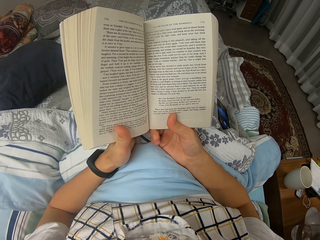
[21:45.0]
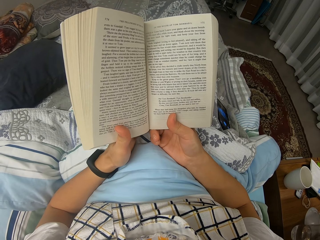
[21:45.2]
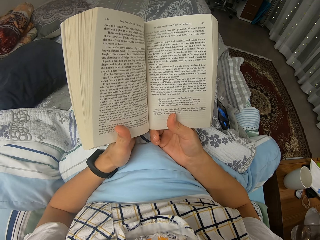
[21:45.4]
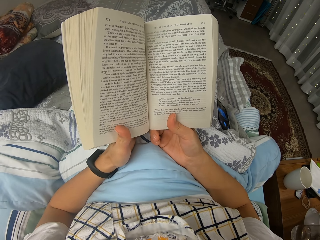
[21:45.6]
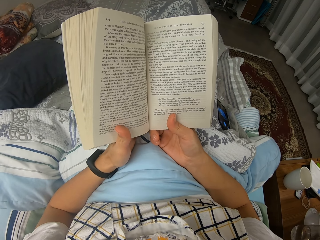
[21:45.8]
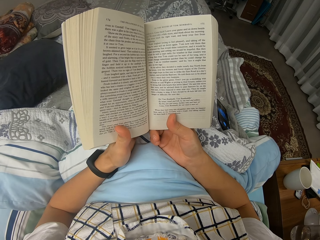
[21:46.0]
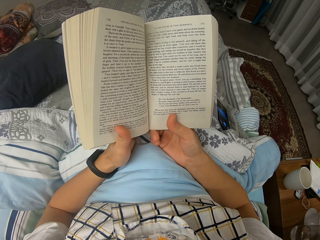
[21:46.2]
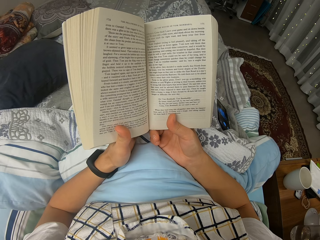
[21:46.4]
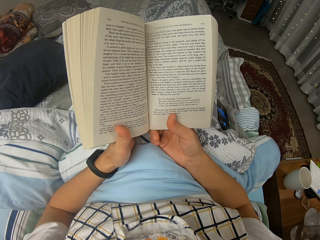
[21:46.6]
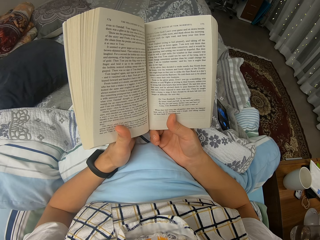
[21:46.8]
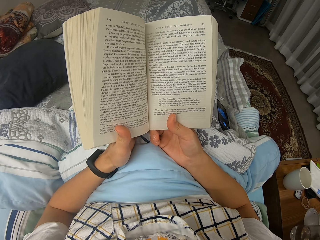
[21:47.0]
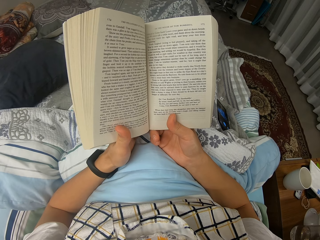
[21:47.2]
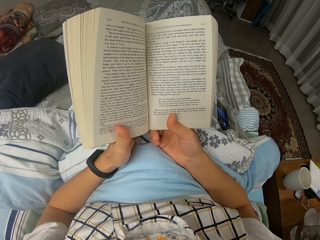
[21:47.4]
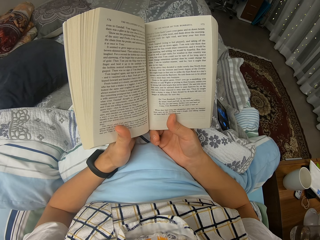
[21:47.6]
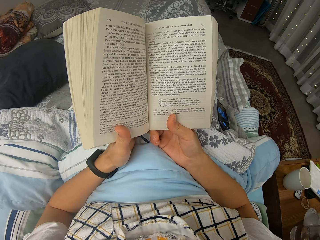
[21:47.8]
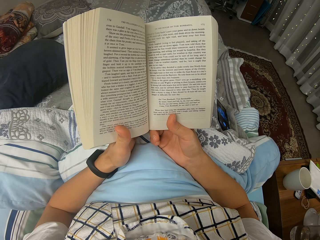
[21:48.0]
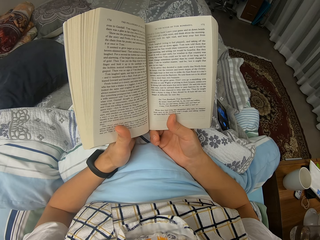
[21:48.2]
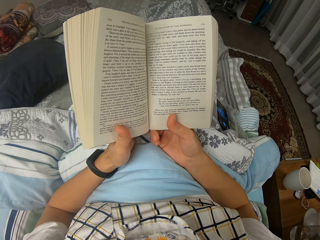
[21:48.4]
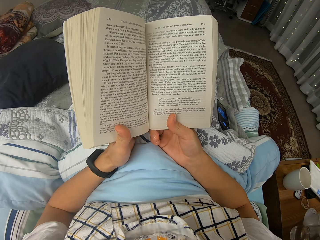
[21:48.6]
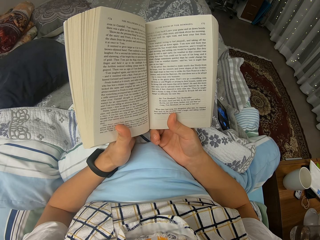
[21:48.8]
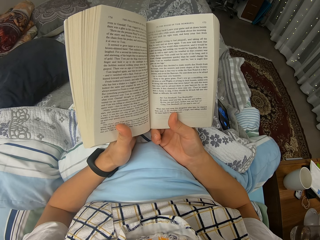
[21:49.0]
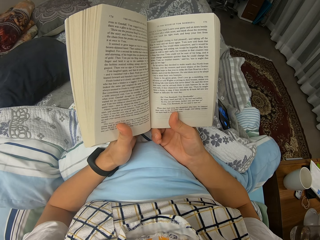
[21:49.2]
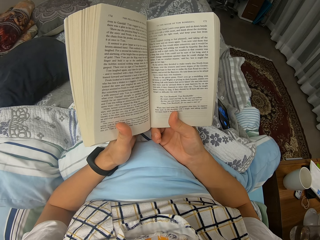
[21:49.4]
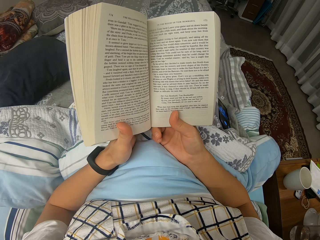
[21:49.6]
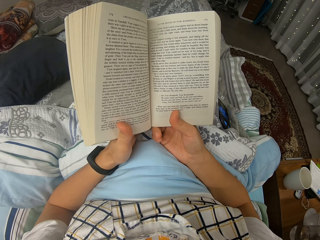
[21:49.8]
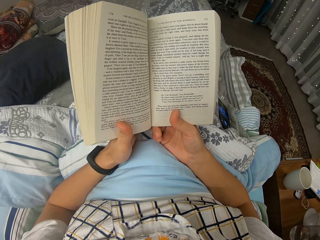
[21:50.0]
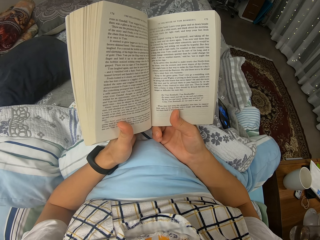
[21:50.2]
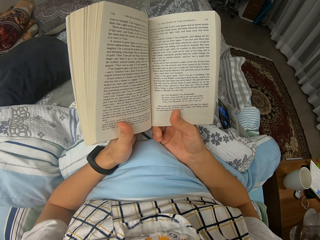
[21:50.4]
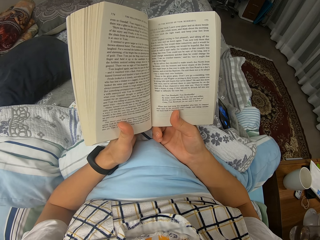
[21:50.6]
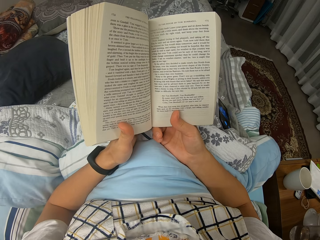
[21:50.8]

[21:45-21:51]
The camera wearer reads through the novel.

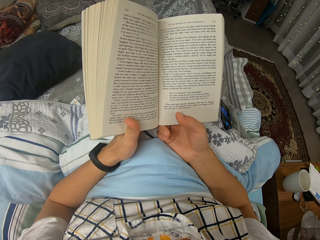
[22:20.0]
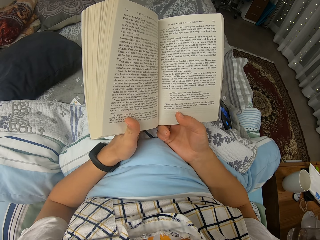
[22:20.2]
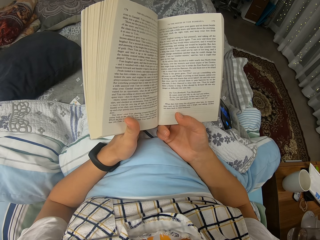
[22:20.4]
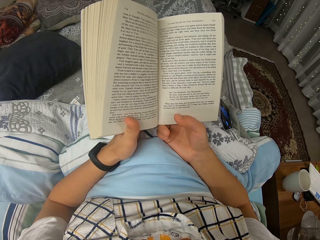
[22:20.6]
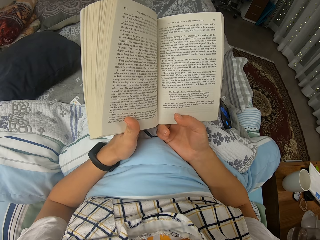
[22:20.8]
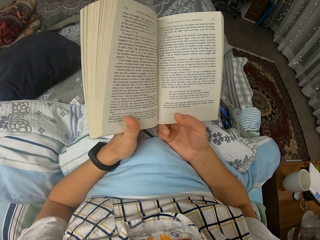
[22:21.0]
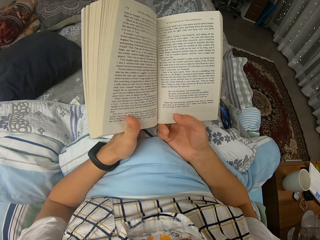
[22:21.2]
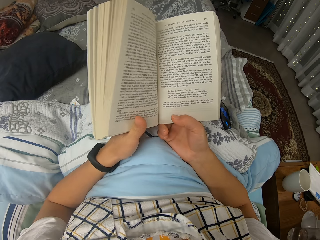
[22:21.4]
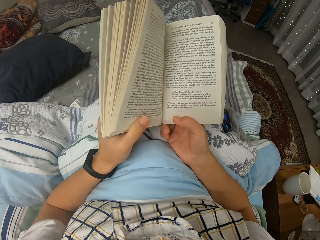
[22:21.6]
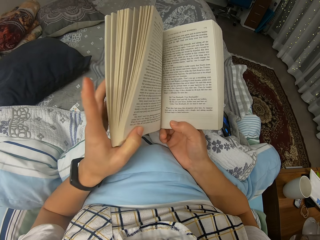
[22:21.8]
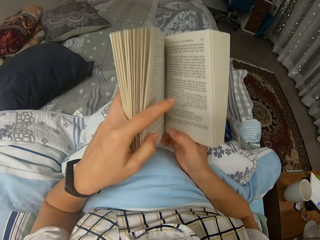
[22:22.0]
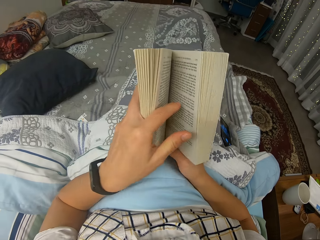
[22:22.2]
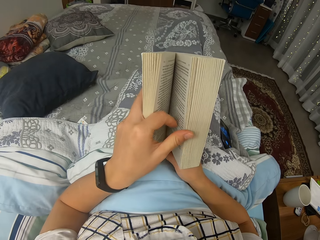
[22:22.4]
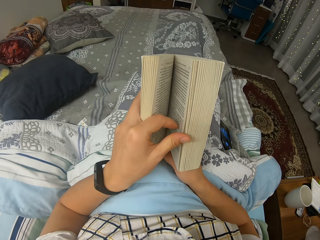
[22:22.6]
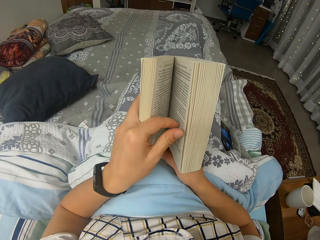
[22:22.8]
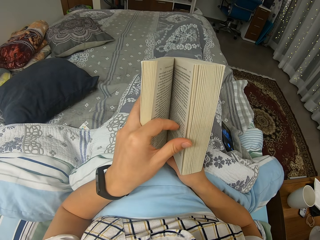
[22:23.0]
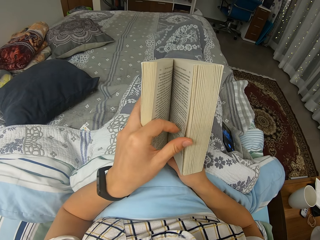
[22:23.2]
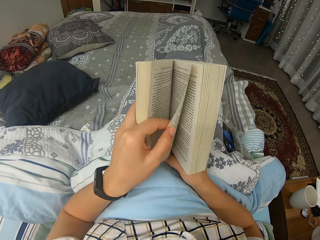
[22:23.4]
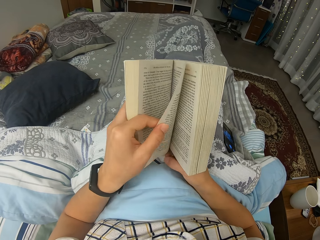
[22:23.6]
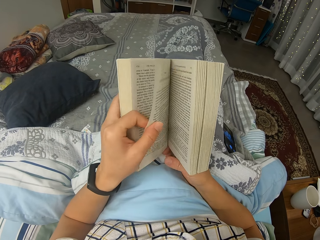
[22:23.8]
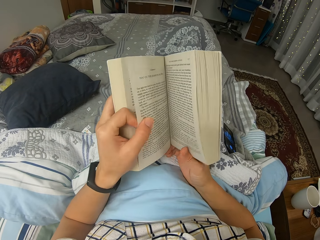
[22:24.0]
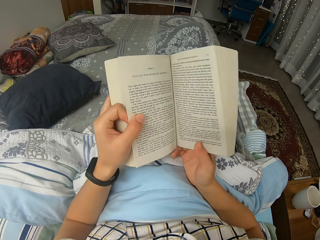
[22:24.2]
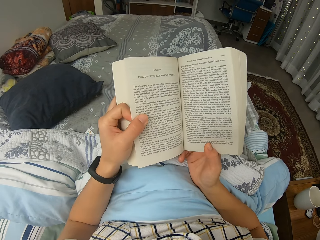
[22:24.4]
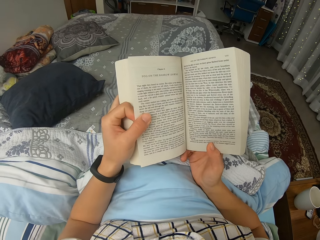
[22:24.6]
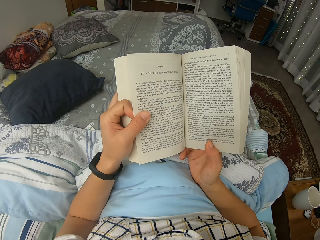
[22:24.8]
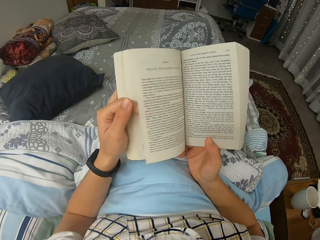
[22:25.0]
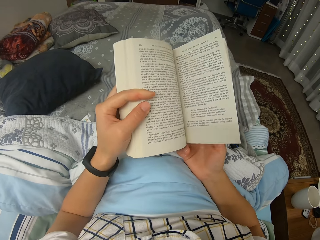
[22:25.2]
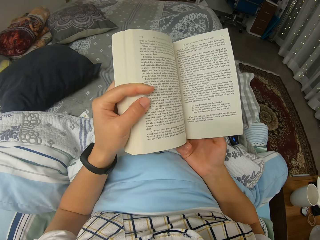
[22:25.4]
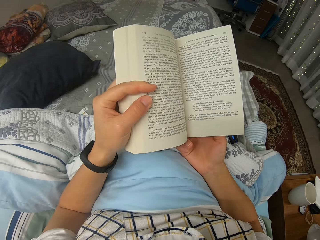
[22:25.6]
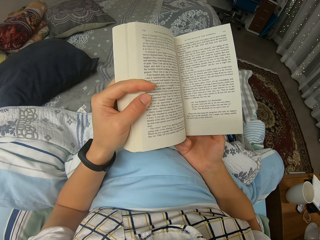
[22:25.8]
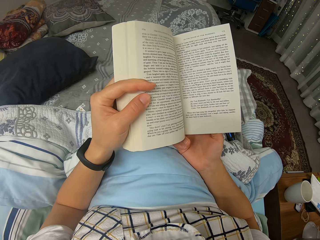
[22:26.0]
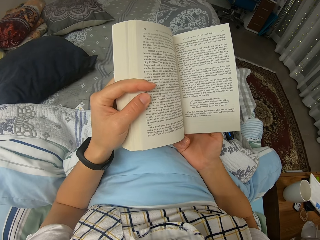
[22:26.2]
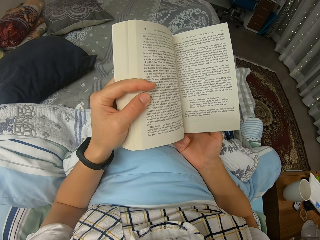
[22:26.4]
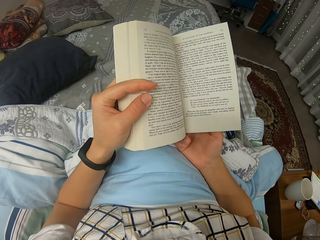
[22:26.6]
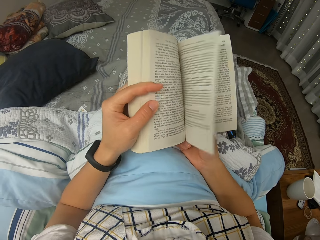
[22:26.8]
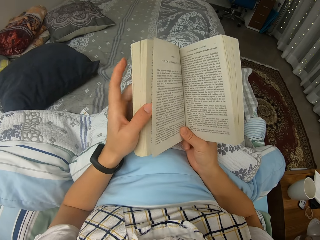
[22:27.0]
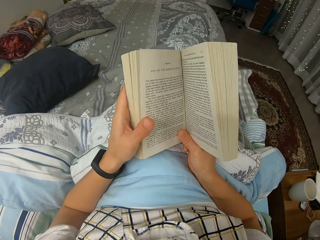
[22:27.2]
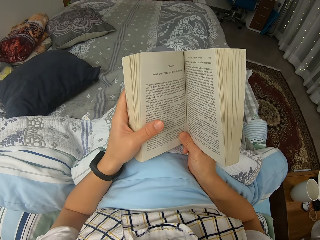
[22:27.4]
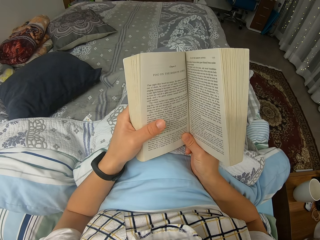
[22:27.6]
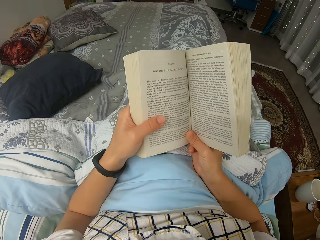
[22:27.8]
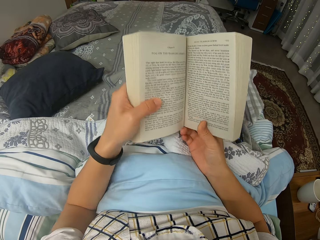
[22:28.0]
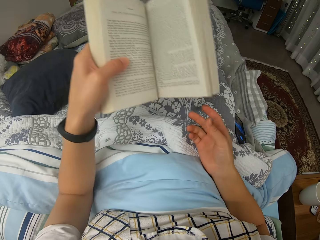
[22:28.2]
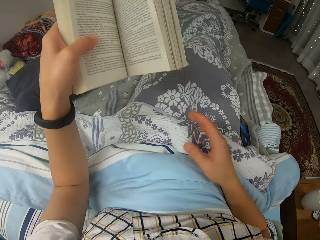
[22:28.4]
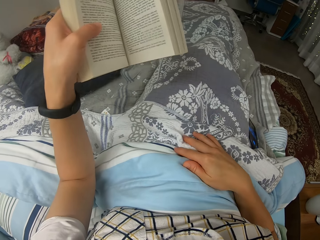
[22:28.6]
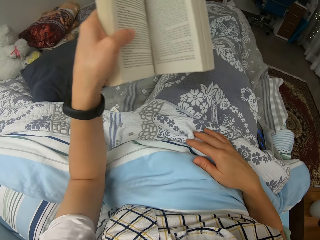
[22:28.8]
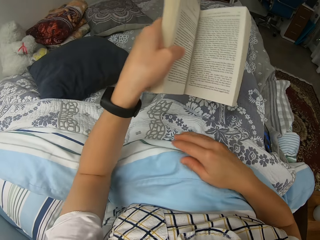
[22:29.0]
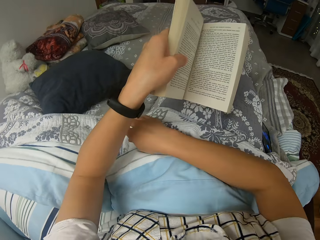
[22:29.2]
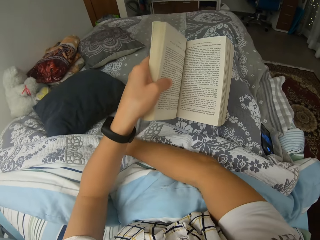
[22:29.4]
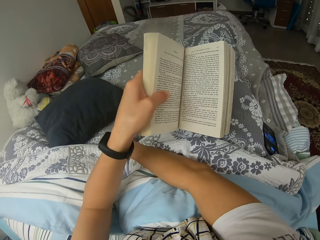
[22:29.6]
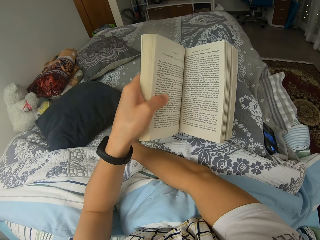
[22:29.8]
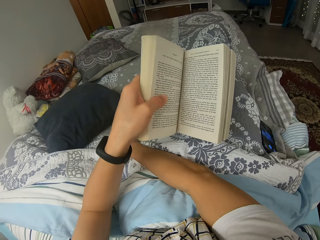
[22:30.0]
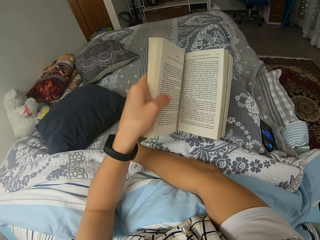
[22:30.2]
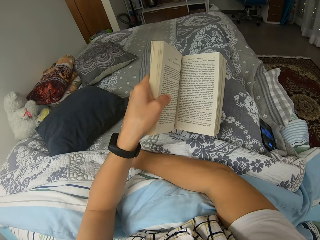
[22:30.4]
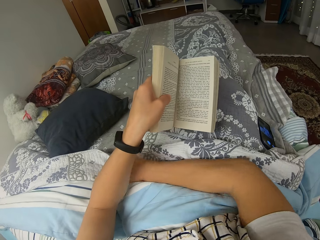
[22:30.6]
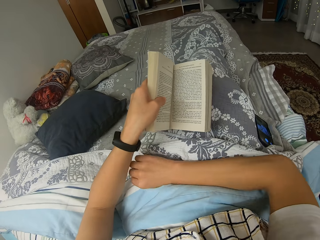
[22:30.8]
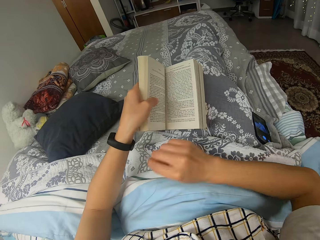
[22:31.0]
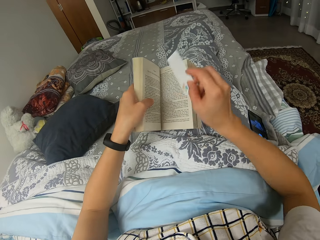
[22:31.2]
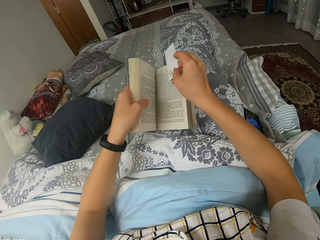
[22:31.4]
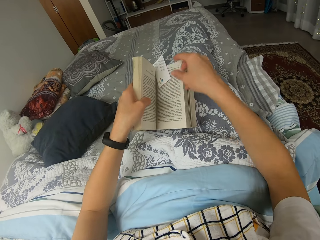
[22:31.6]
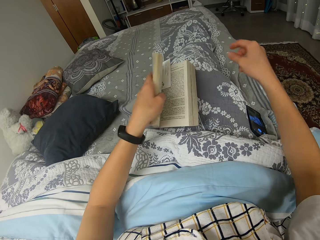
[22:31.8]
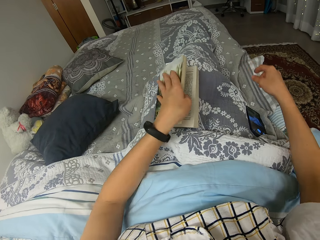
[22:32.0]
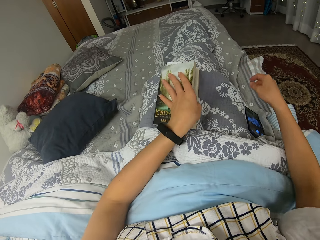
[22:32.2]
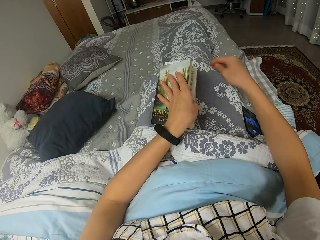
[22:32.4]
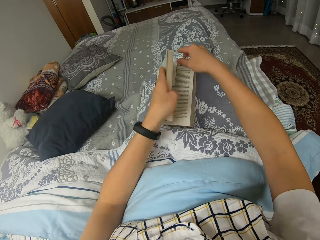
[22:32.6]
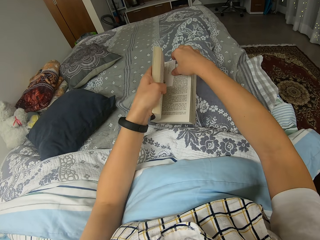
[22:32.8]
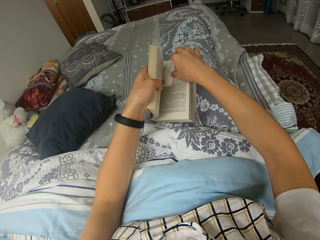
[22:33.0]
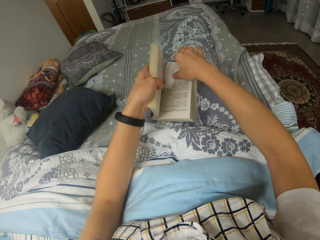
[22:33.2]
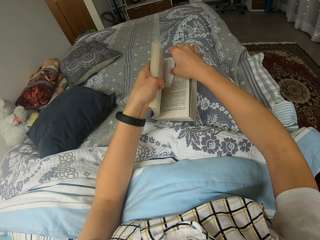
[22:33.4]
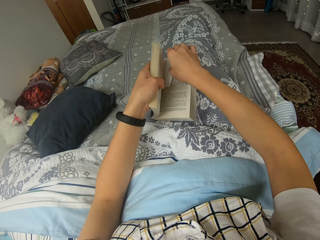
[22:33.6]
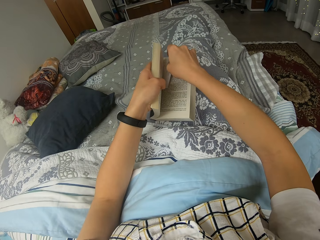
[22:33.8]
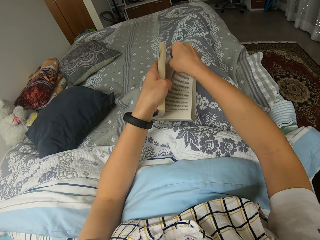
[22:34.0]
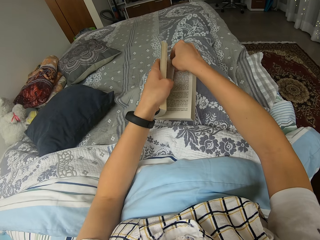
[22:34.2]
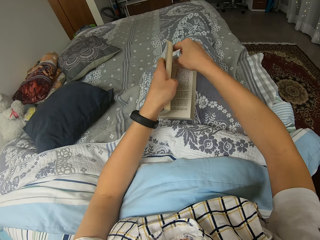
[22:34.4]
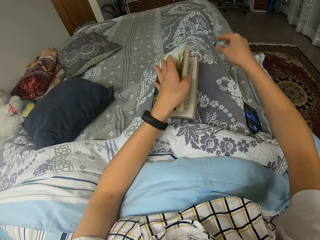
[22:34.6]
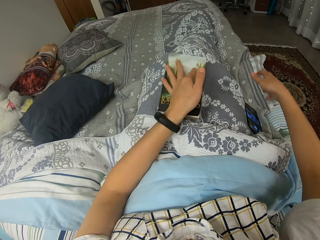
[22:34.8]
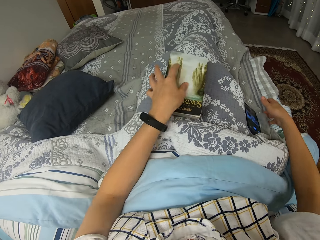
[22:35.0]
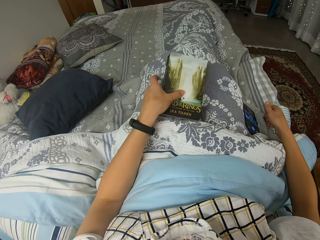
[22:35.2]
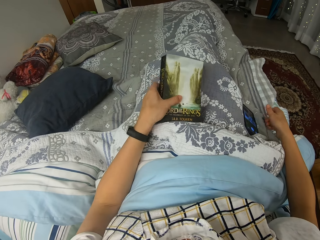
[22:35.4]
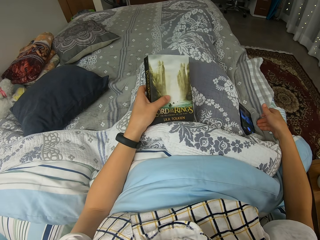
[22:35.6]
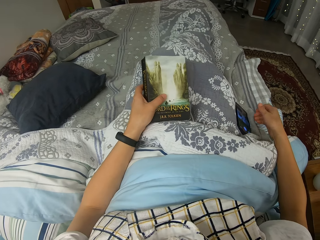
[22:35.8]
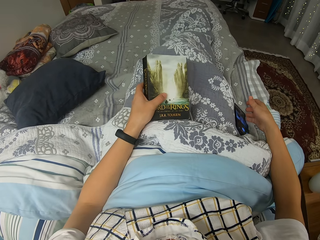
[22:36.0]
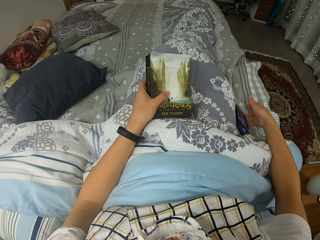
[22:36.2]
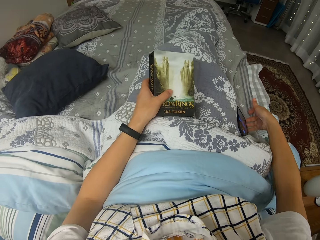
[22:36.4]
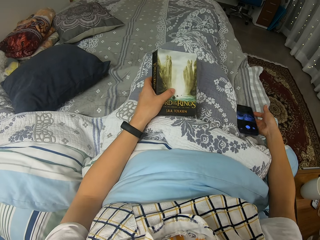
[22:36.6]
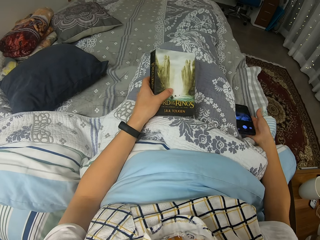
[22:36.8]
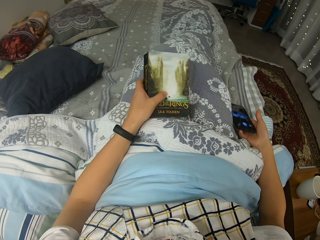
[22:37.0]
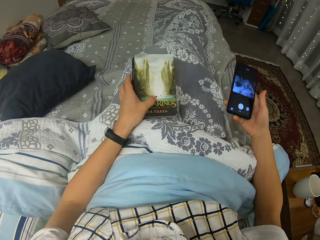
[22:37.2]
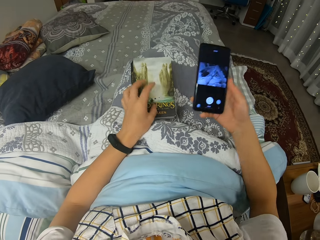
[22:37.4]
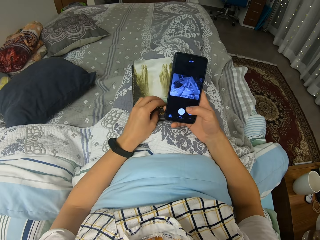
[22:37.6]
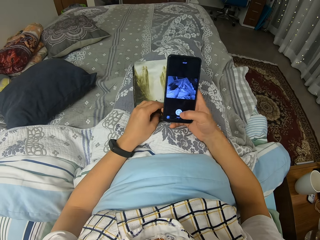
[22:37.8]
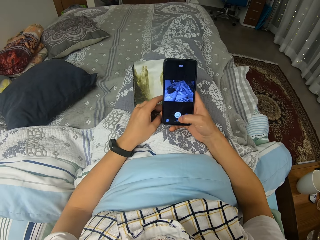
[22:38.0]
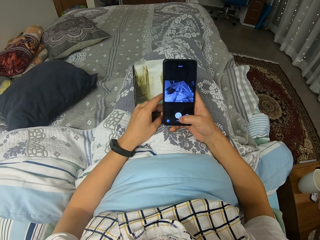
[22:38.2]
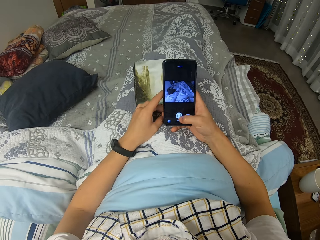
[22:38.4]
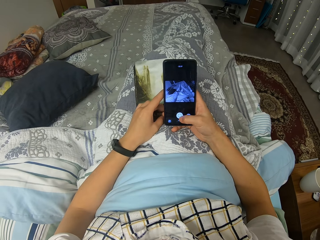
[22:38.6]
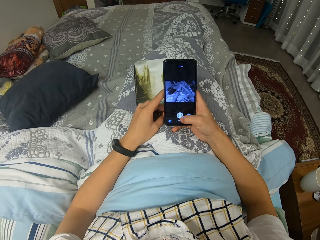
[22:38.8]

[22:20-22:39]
The camera wearer turns over the page. They look through the two-sided page. They lift the novel with the left hand. They reach out for something. They hold onto the novel with the left hand. They hold onto the novel with the left hand again. They grab a card from the duvet. They hold onto the novel with the left hand. They bookmark a page in the novel with the card. They fix the bookmark in the novel. They close the novel. They reach out for the cellphone with the right hand. They reach out for the cellphone with the right hand again. They hold on to the novel with the left hand. They hold on to the novel with the left hand again. They pick up the cellphone with the right hand. They pick up the cellphone with the right hand again. They place the left hand on the novel. They use the phone.
